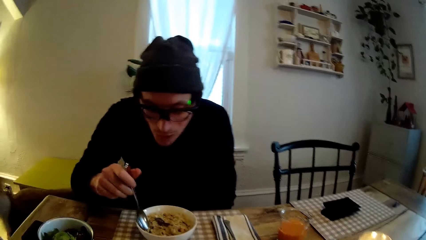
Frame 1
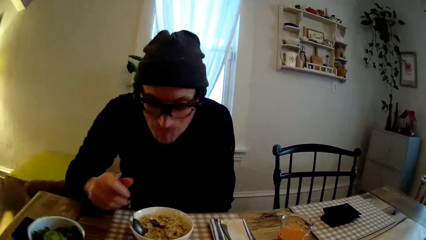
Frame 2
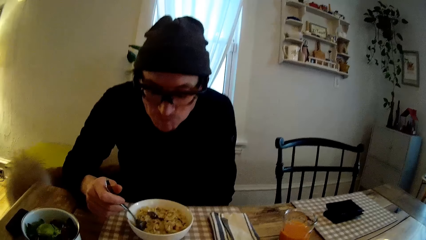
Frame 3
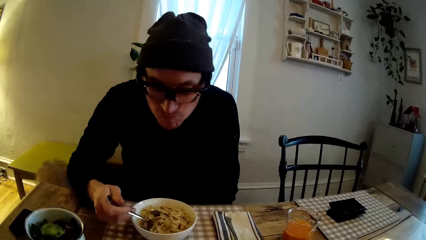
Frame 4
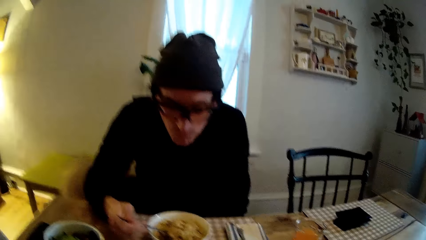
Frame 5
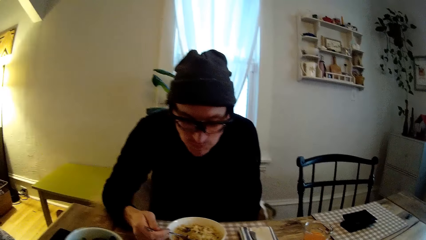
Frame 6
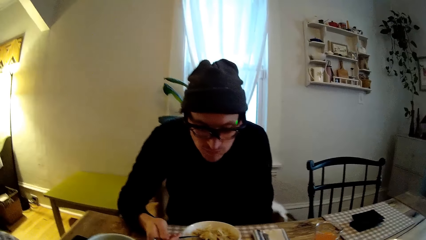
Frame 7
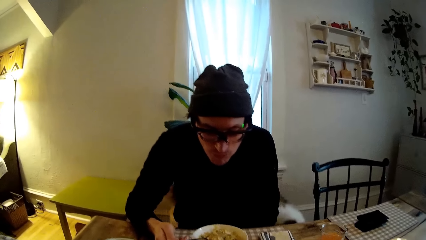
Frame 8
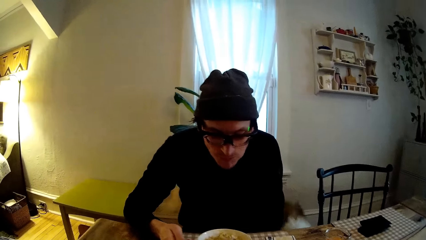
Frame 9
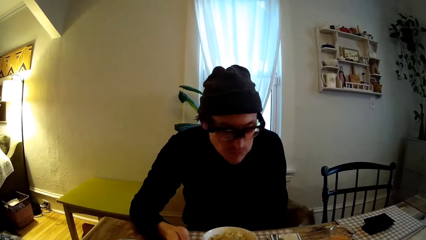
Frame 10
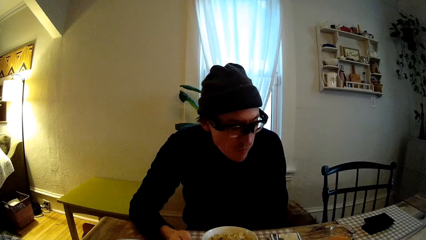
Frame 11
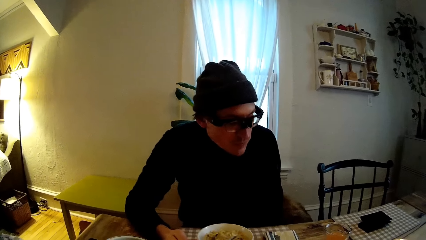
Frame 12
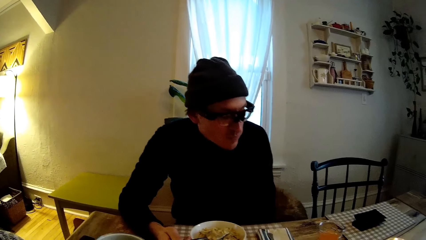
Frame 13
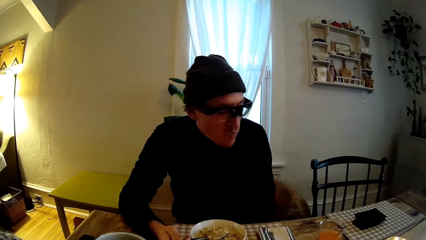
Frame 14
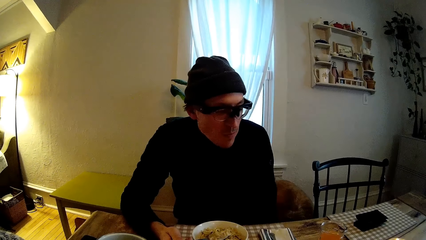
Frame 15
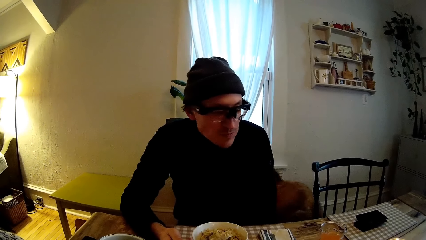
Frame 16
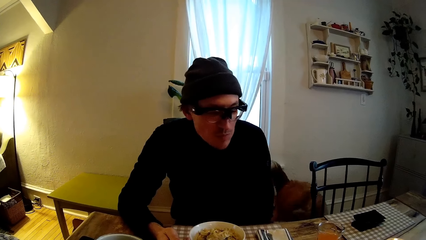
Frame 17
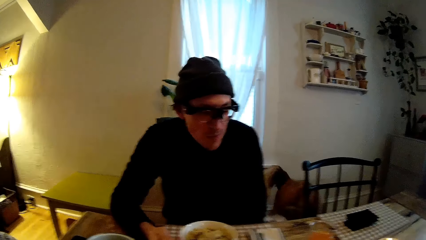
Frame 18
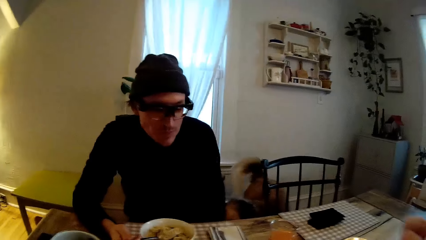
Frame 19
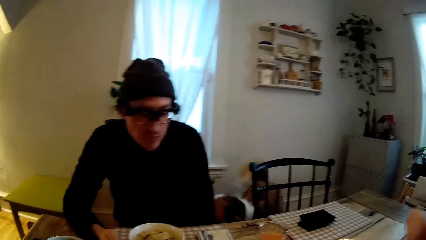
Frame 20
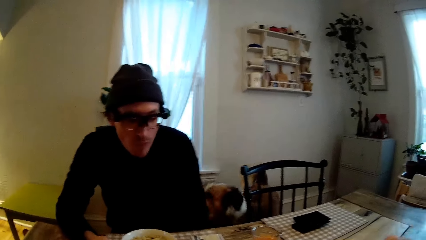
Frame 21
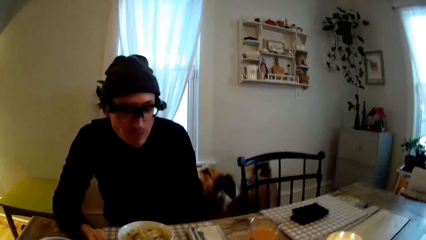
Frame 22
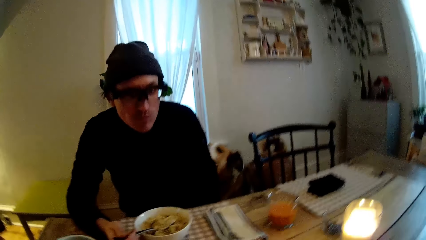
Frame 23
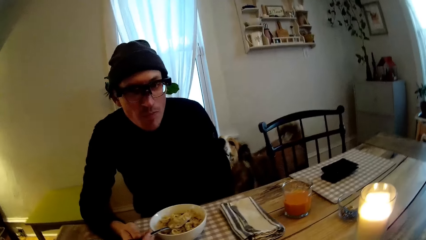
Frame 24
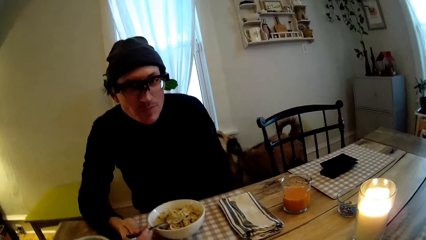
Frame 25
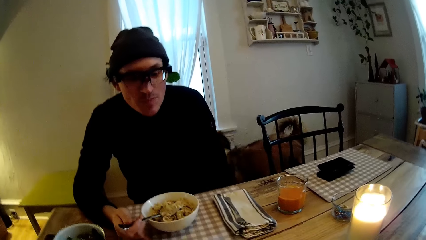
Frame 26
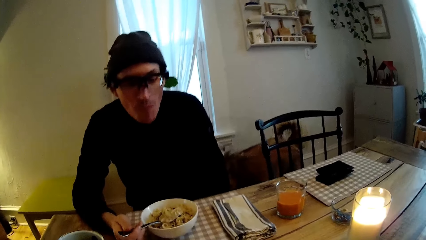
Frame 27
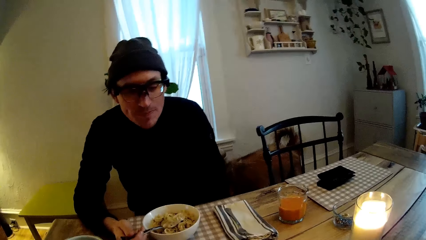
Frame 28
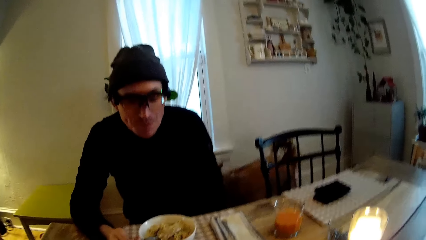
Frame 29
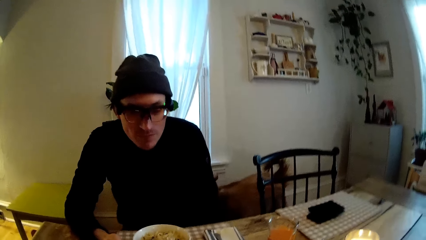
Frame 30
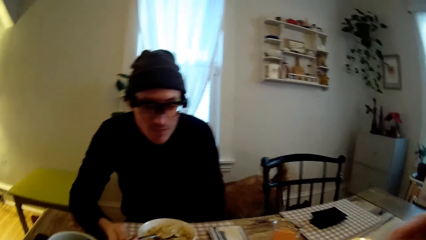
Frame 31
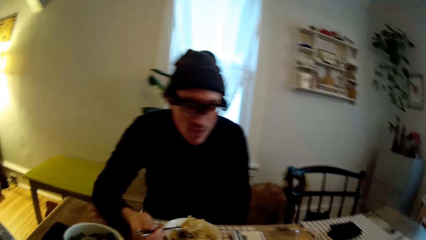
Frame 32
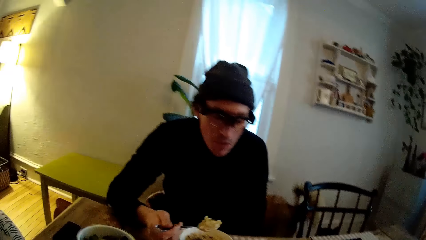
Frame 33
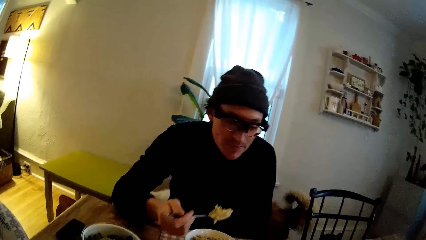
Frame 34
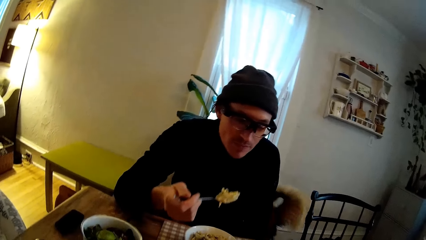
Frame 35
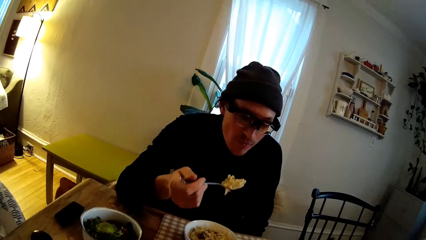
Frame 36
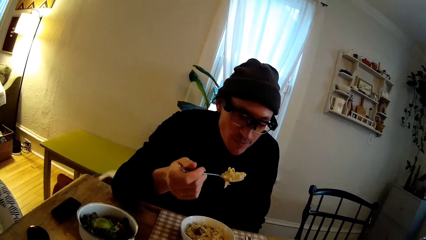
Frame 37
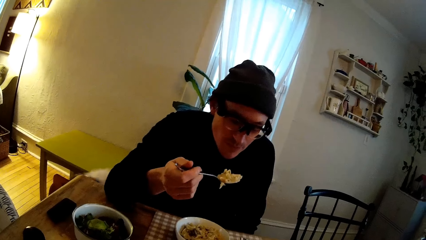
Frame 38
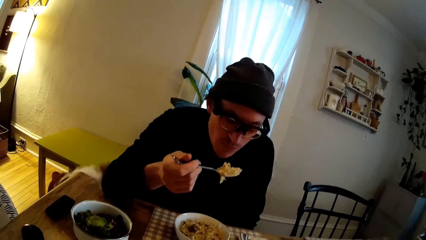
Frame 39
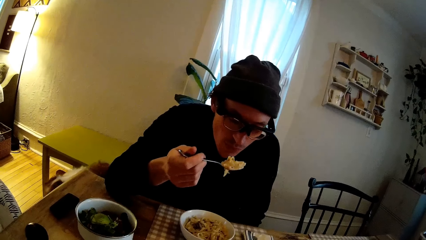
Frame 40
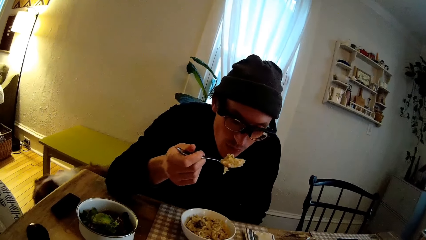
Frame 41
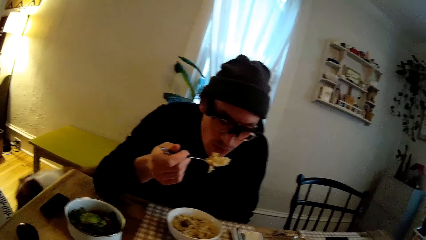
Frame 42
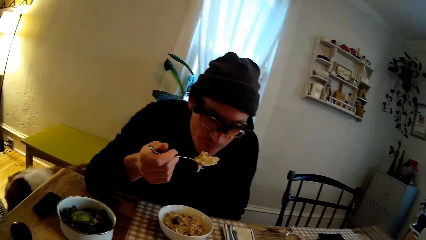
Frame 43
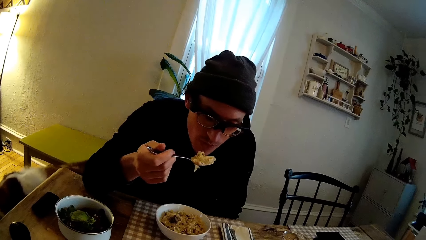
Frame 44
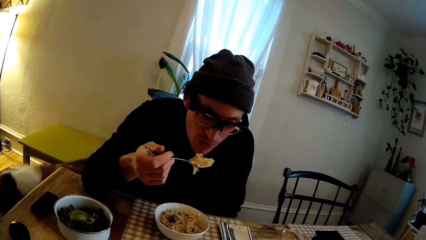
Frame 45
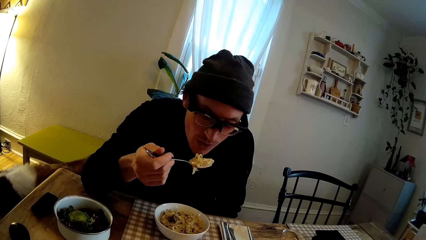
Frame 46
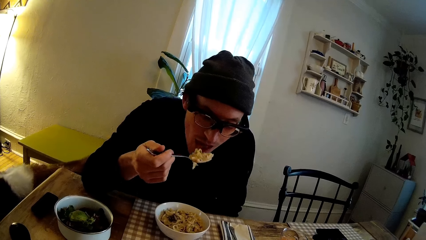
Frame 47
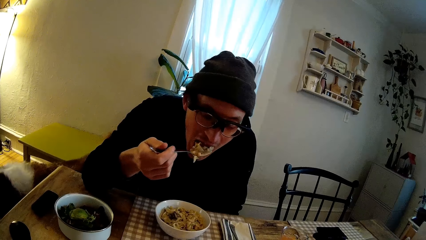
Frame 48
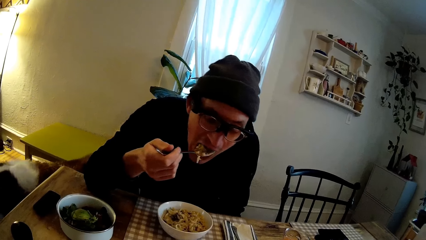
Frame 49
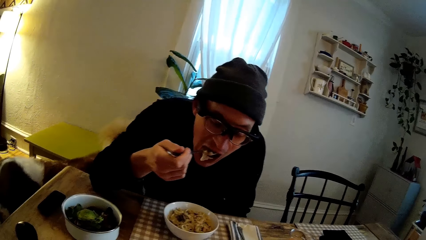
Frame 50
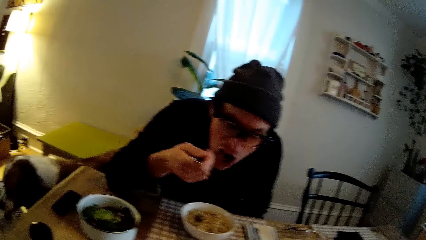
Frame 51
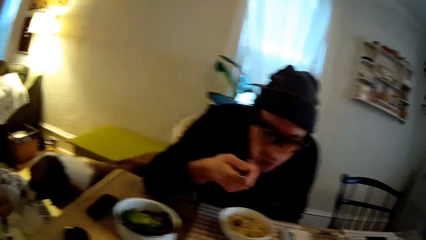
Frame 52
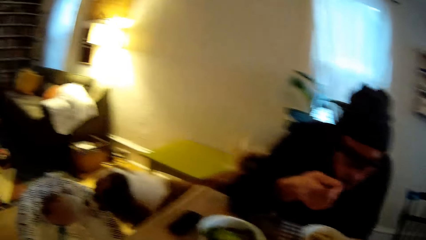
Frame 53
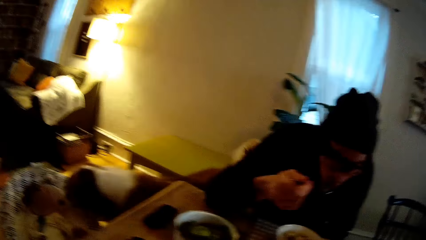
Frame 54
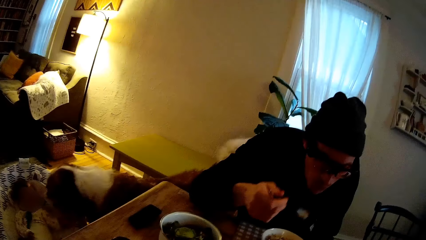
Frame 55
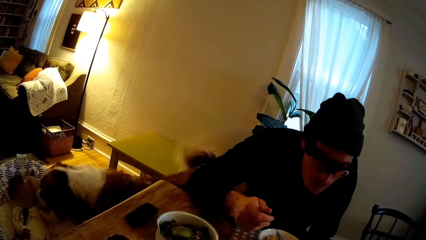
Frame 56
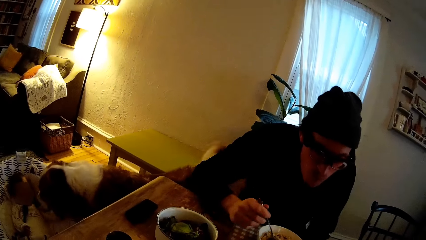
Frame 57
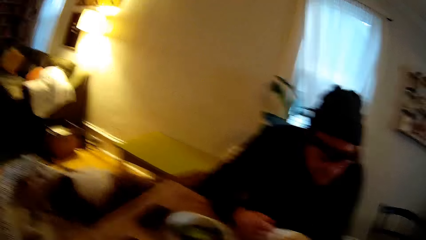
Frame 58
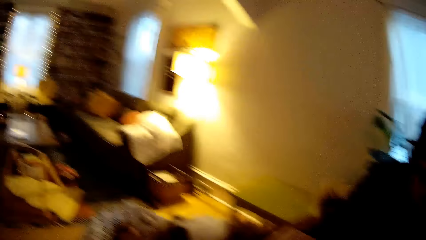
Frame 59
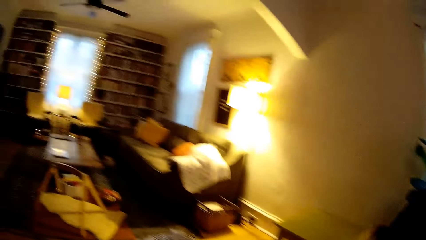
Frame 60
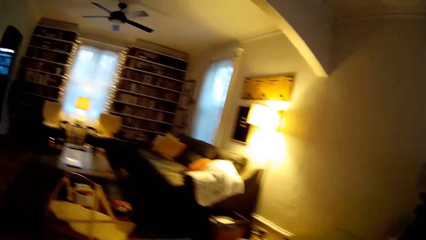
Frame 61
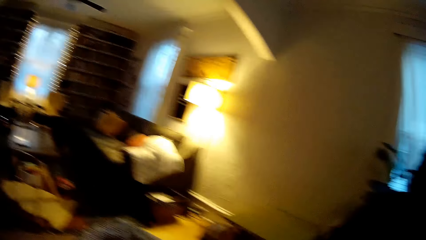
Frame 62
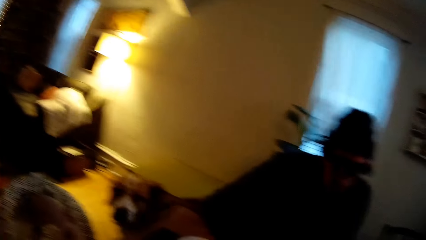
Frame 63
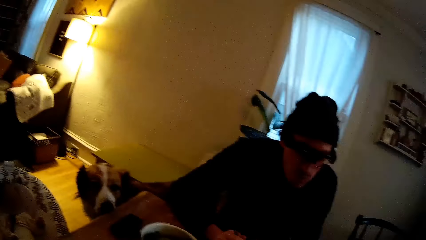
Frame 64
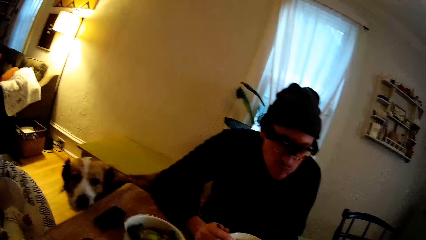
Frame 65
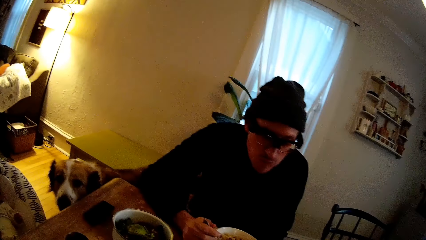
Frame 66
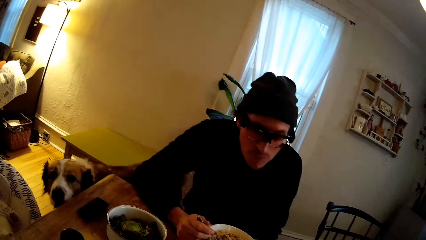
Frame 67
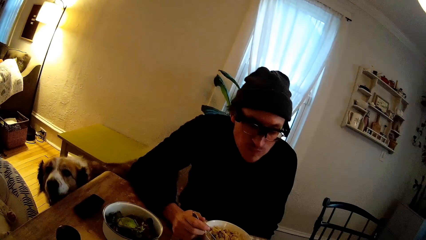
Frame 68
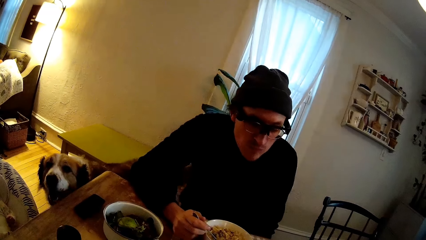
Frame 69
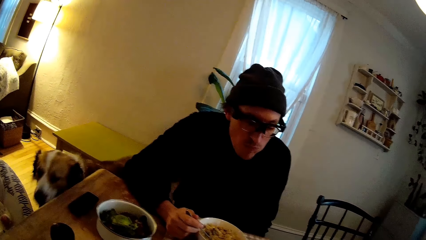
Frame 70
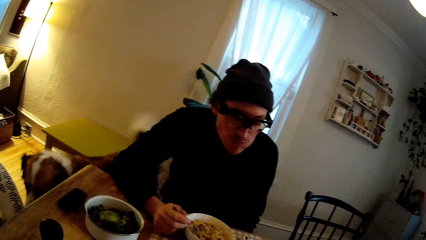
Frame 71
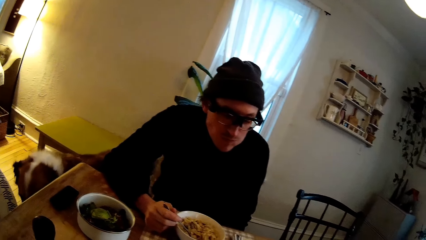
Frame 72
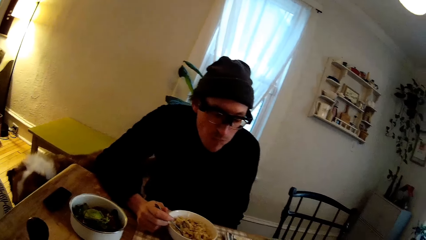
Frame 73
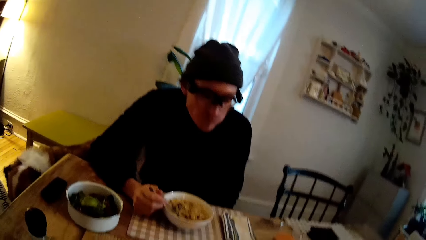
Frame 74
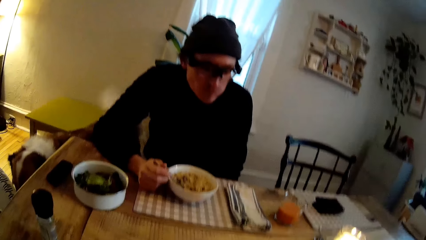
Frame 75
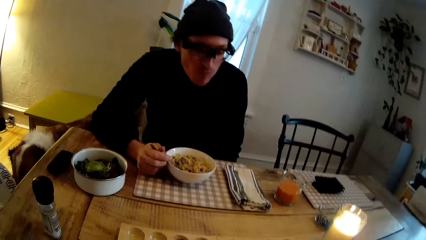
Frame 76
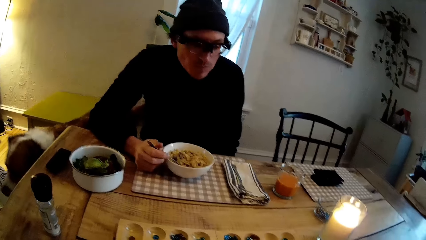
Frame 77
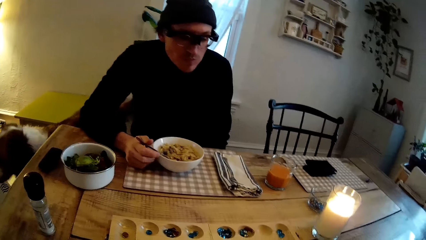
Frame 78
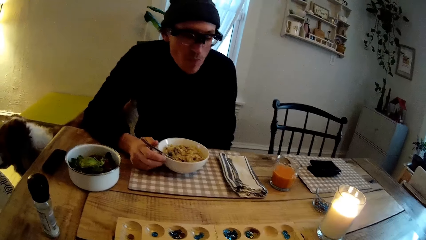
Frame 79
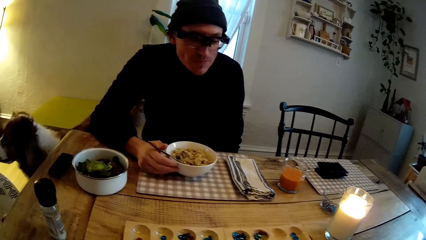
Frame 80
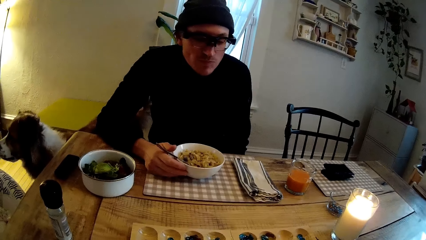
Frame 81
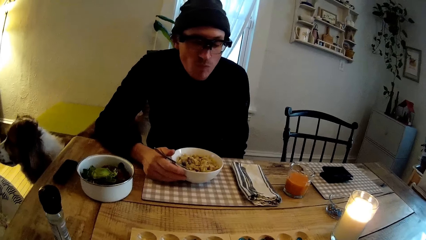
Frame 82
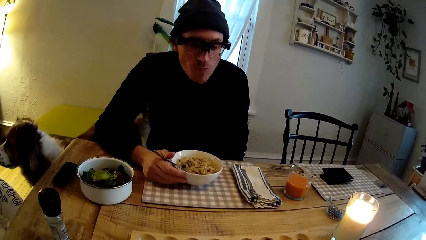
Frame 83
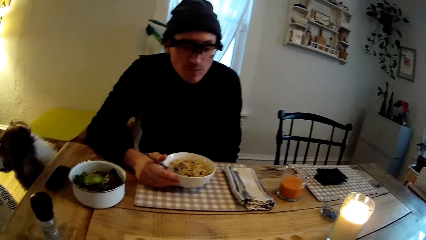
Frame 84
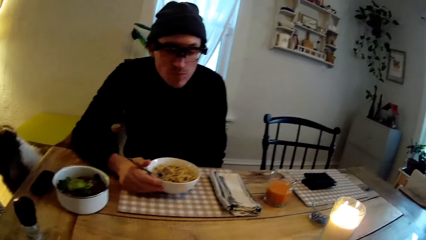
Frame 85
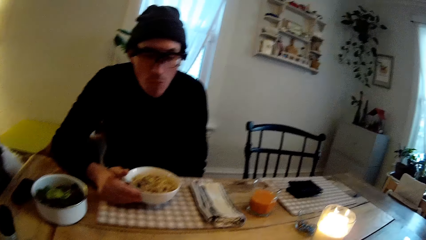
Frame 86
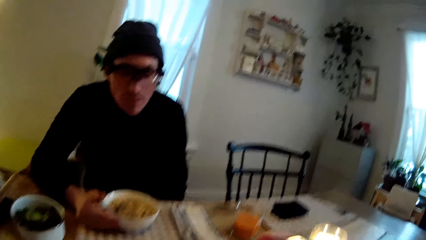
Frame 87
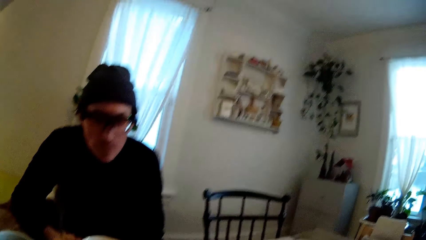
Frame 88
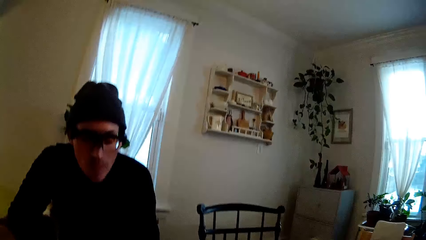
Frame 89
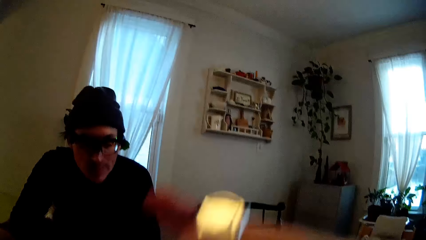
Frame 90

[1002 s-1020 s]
The dog sniffs the floor. The man scoops some noodles from the plate with the spoon in his right hand. The camera wearer looks at the dog. The dog sniffs the man. The man raises the iron spoon to his mouth with his right hand. The camera wearer looks at the man. The man puts the noodles in his mouth with the iron spoon in his right hand. The camera wearer looks at the dog. They look around. They look at the dog. They look at the man.
